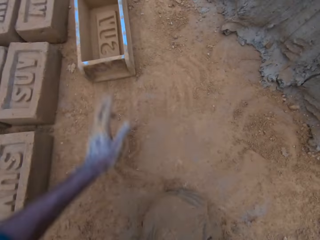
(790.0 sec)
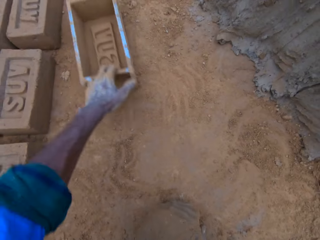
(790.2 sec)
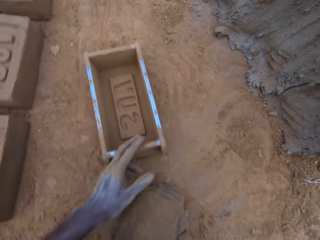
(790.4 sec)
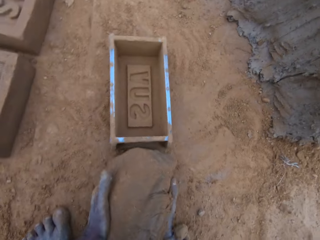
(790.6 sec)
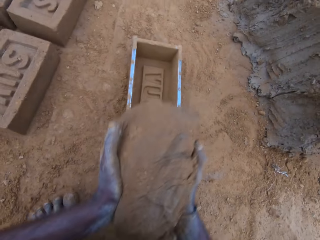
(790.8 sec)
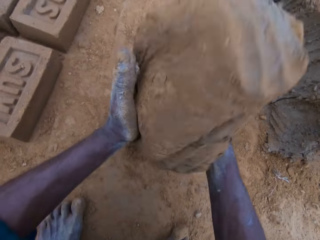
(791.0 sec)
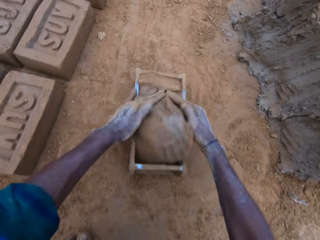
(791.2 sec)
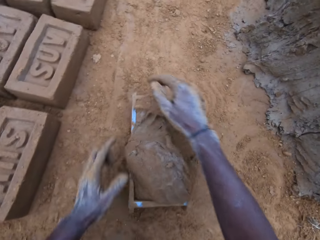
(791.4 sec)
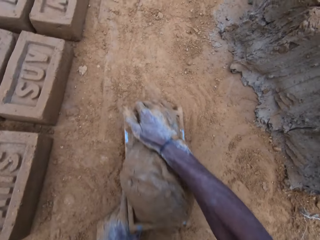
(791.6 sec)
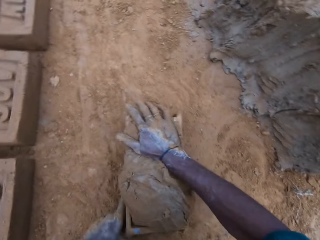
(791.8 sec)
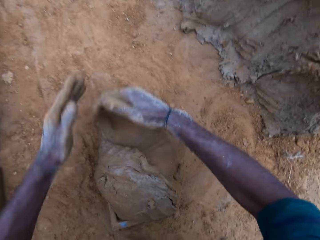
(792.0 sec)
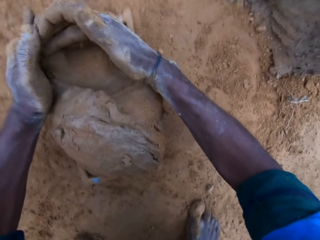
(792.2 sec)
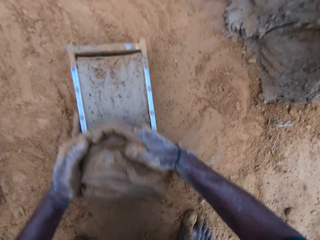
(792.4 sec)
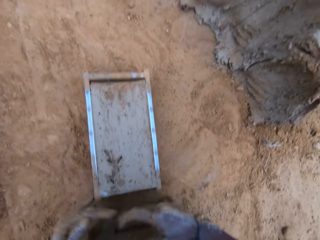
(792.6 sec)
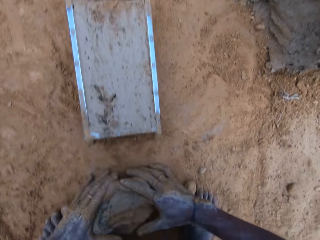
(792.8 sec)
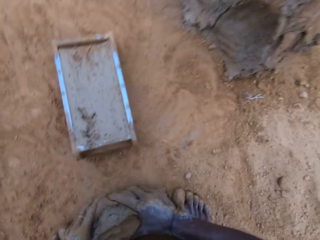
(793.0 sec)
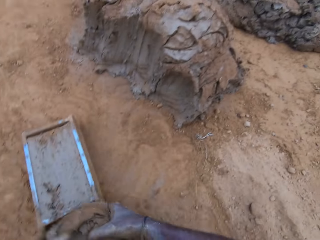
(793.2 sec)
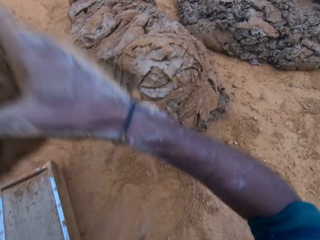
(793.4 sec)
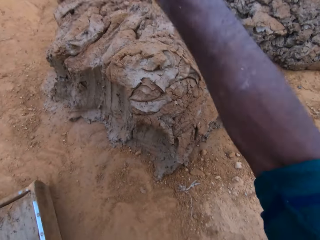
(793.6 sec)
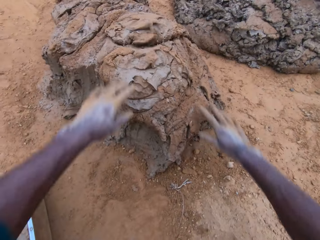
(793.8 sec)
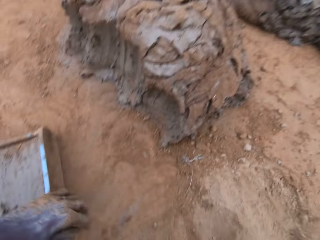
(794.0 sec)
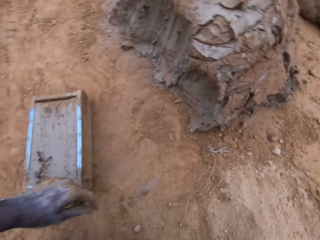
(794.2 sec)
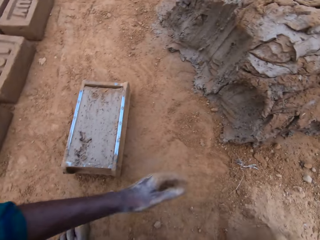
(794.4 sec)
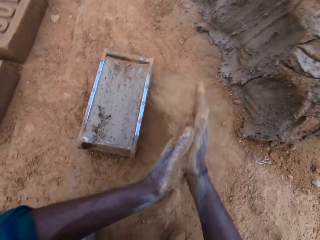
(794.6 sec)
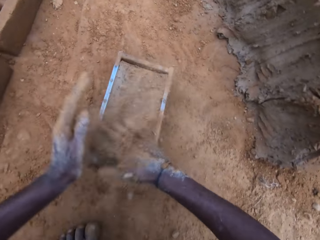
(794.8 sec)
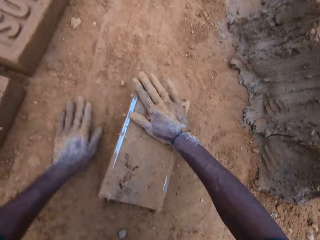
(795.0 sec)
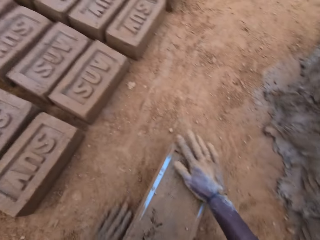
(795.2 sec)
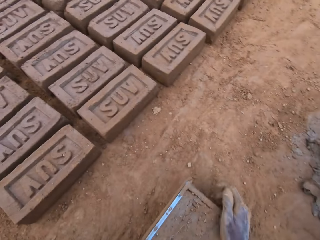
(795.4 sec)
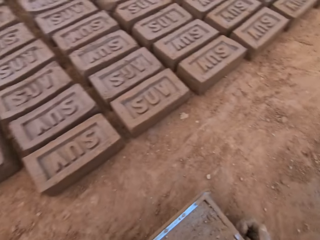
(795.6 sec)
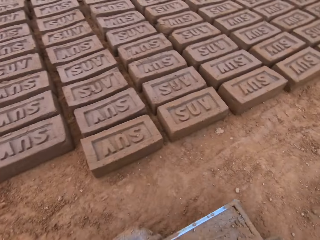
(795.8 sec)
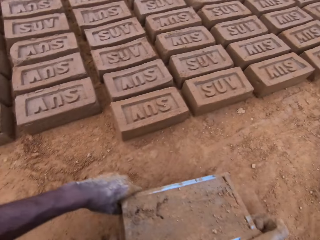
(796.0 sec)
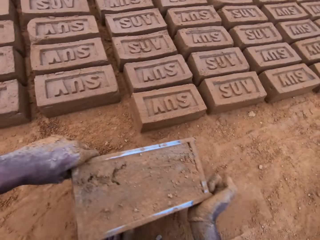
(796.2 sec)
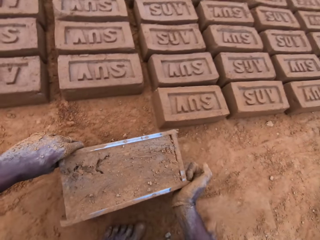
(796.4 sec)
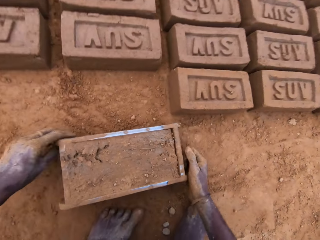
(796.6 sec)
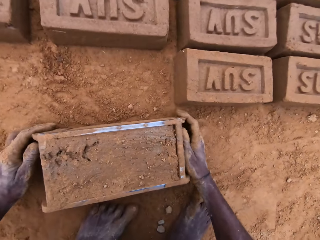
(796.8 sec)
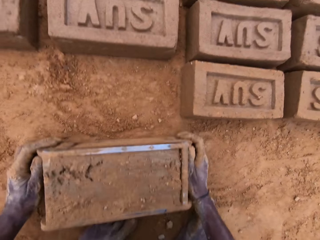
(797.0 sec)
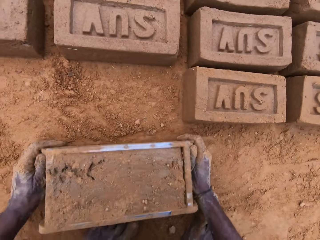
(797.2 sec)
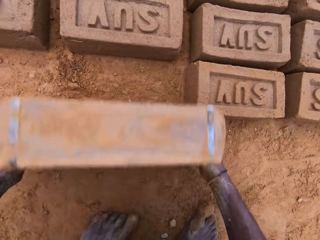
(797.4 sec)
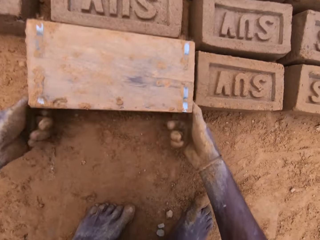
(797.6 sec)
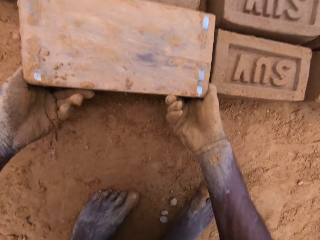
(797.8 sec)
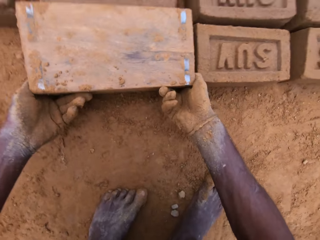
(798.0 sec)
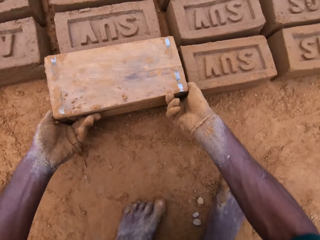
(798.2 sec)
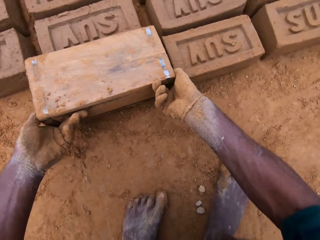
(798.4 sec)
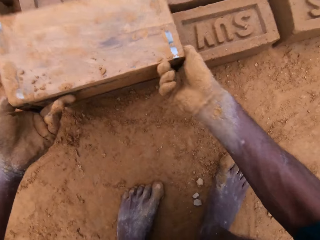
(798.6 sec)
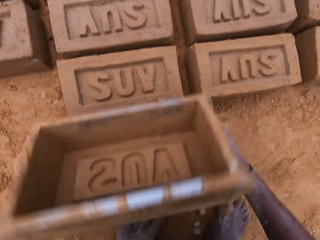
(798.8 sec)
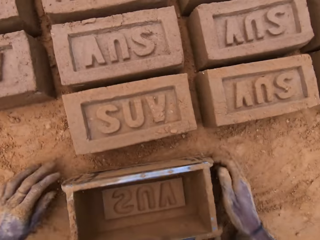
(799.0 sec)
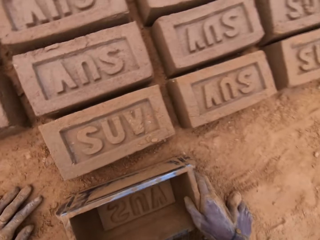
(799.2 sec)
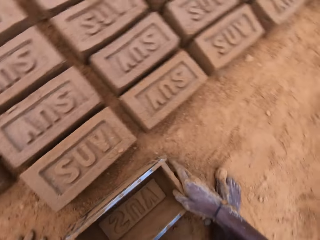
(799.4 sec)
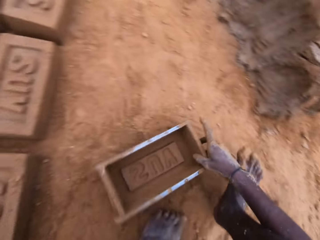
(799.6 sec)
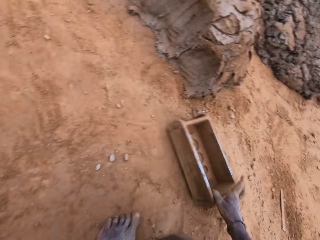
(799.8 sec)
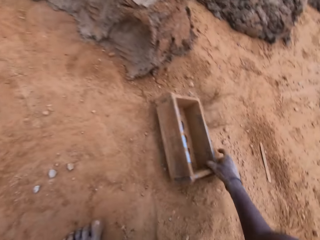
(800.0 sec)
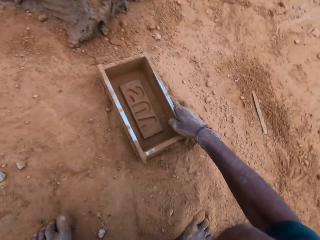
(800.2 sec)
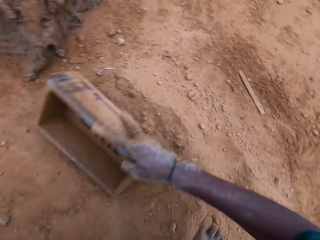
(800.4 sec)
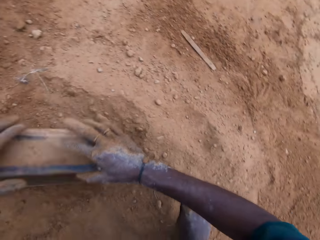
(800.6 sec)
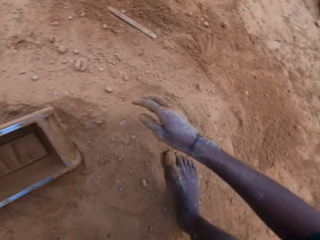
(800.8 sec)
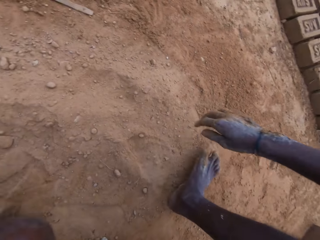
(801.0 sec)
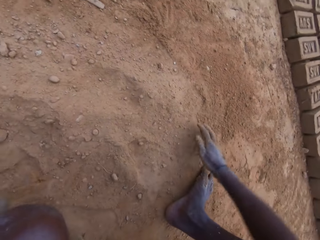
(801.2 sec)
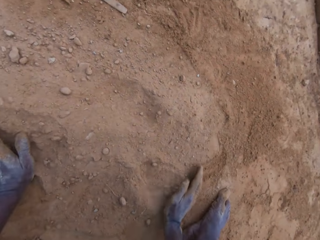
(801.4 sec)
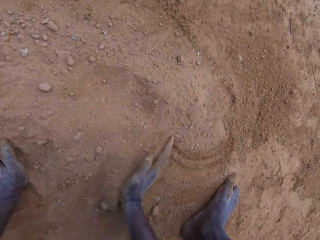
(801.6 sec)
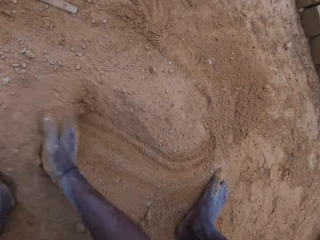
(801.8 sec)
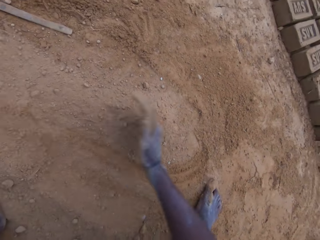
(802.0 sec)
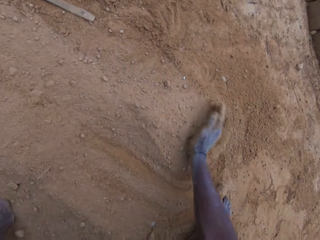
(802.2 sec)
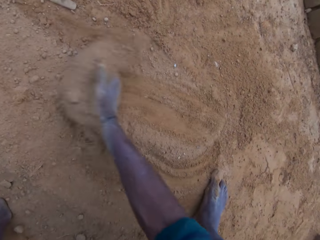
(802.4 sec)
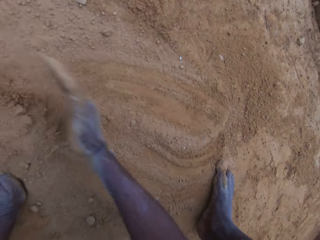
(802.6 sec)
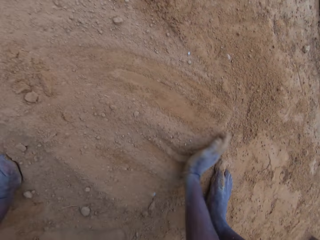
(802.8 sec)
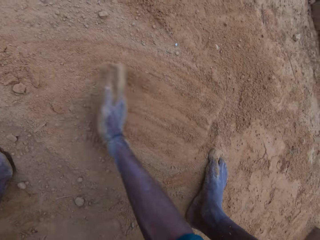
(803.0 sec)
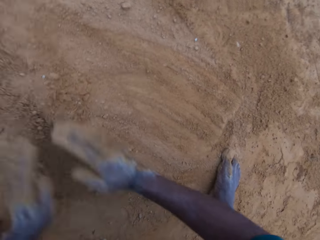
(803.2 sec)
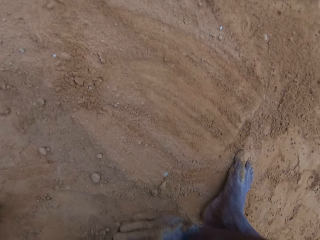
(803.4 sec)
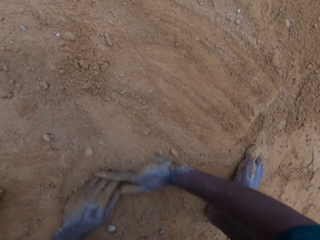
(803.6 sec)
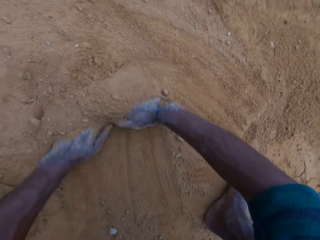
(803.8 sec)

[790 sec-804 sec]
The camera wearer moves a mold closer. He carries the mortar or mud from the ground. He drops the mortar in the mold. He compresses the mud in the mold. He levels the mortar in the mold with his hands. He cuts the mud from the mold. He parks the excess mortar. He throws the excess mortar. He wipes his hands with soil. He sprinkles the soil on the mold. He spreads the soil in the mold. He rubs sand on the mold. He carries the mold. He drops the mold on the ground. He turns the mold upside down. He lifts the mold. He removes the mold gently. He drops the mold on the ground. He carries the mold on the ground. He drops the mold on the ground. He gathers together the soil on the ground. He arranges the sand on the ground with his hands.

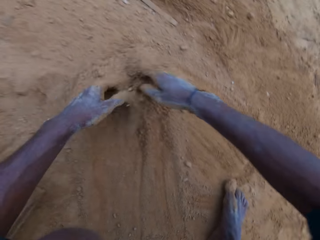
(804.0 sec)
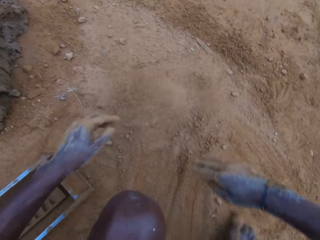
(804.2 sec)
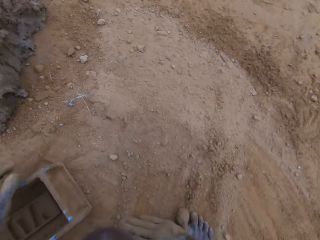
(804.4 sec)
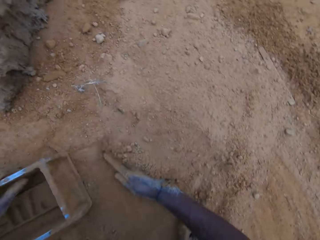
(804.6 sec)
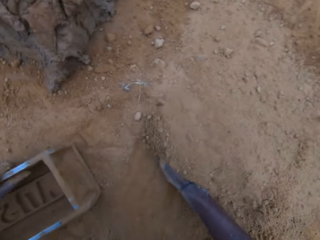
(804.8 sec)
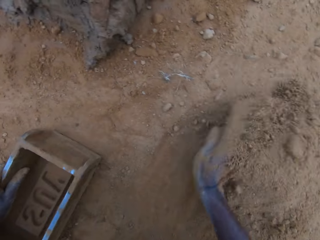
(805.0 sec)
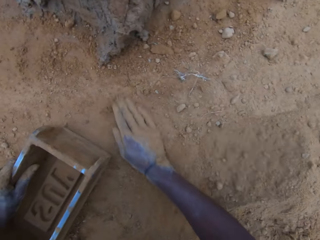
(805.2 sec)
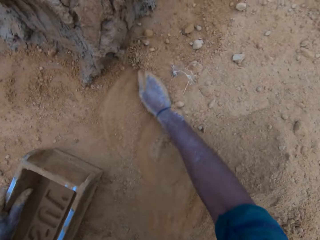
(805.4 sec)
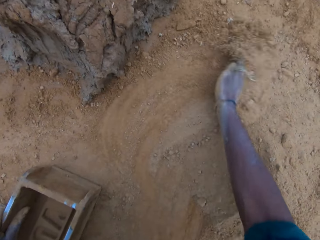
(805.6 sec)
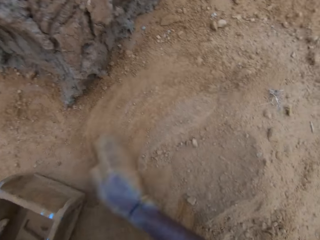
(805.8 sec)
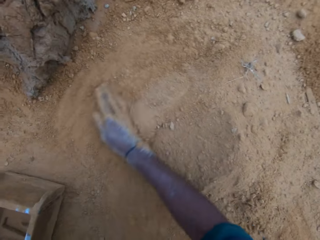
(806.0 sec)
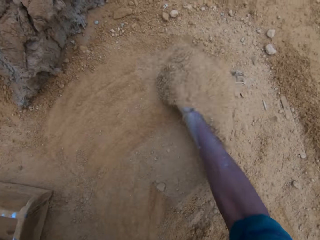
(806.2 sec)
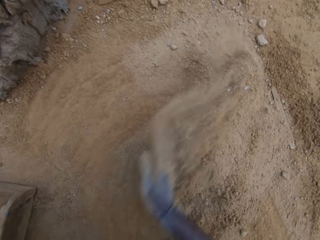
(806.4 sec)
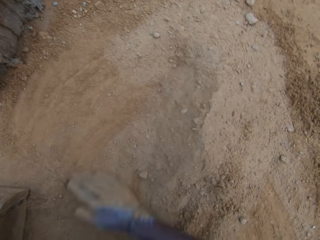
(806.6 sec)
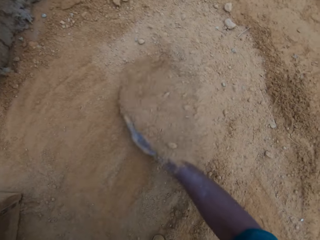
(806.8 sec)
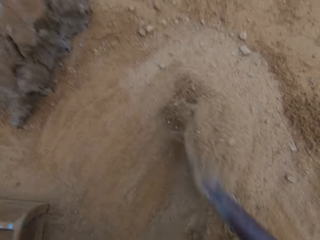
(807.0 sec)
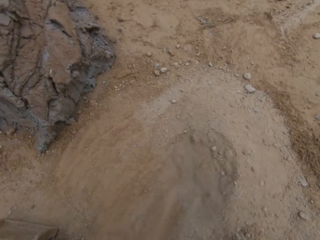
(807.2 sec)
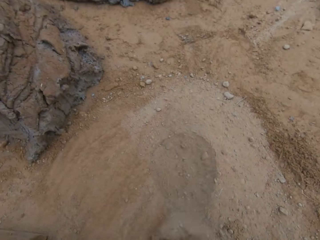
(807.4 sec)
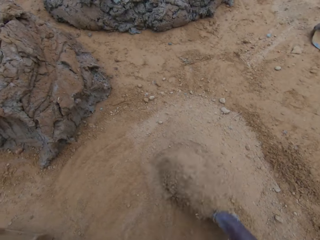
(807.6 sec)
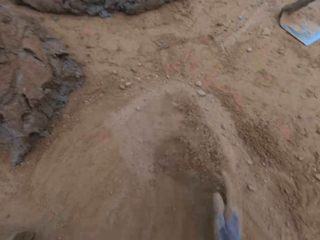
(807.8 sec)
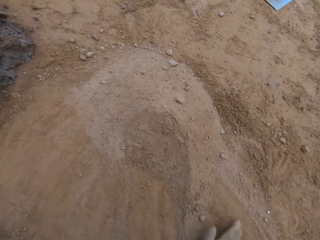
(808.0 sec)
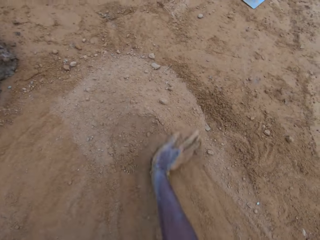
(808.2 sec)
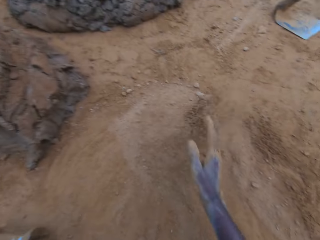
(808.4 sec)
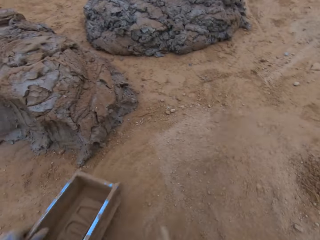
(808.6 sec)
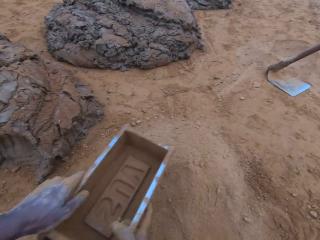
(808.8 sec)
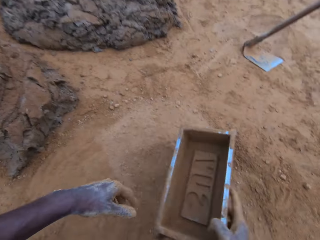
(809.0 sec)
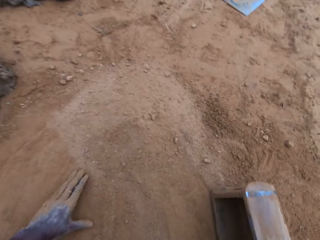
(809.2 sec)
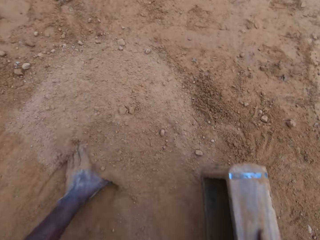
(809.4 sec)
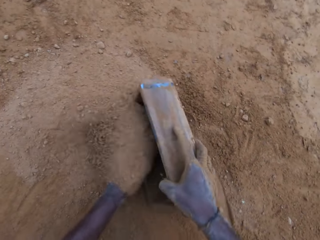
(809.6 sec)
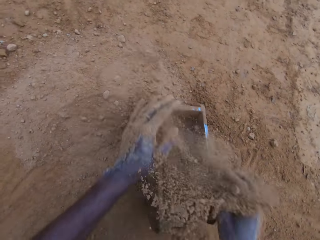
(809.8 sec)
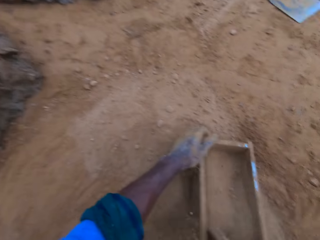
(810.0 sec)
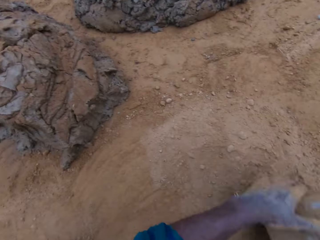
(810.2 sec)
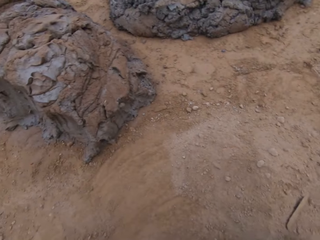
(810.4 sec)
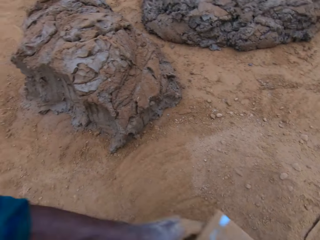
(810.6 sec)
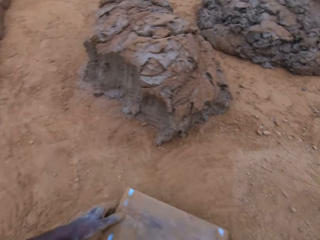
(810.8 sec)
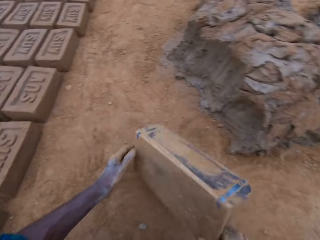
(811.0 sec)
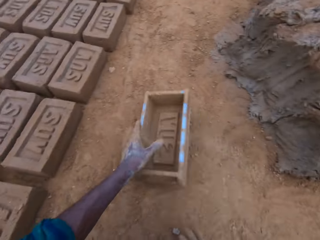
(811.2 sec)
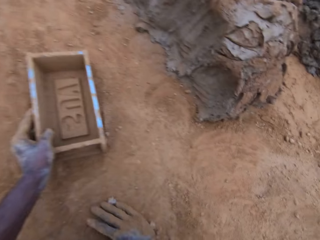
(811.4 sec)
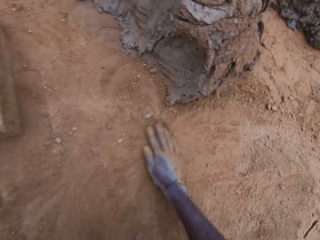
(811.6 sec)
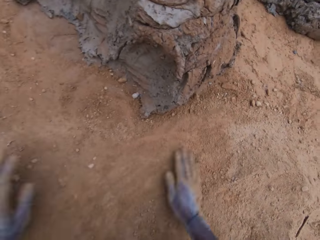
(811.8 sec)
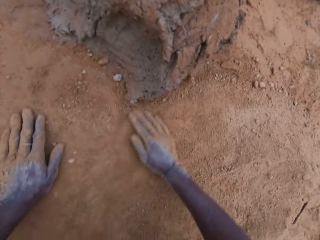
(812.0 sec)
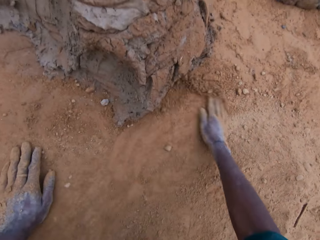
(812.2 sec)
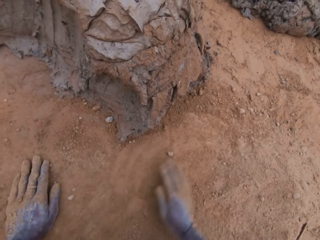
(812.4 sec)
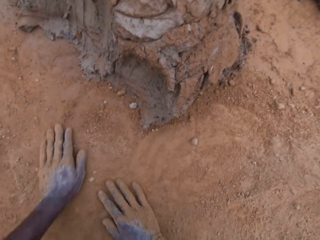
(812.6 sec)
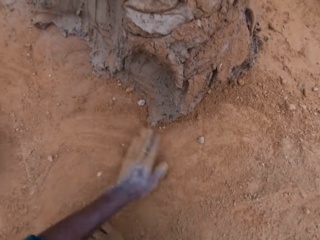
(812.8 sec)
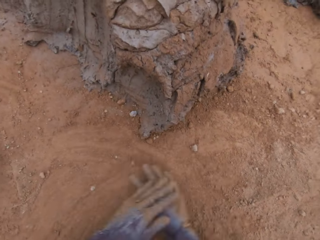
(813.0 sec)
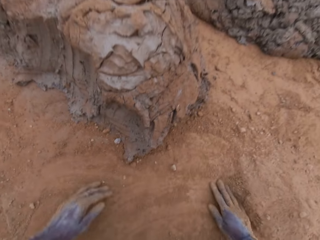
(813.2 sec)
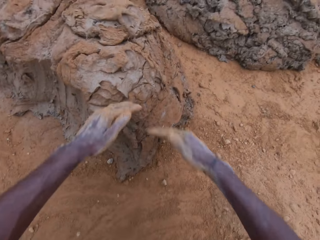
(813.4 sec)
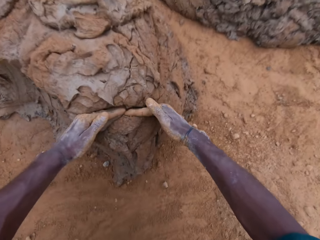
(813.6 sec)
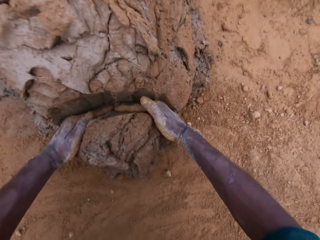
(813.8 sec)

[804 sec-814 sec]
The camera wearer holds a mold on the ground. He gathers together soil on the ground. He lifts the mold. He shifts the mold to his right hand. He wipes the mold with the soil. He fills the mold with sand. He drops the empty mold on the ground near the mud. He spreads the soil on the ground. He sweeps the ground with his hands.
